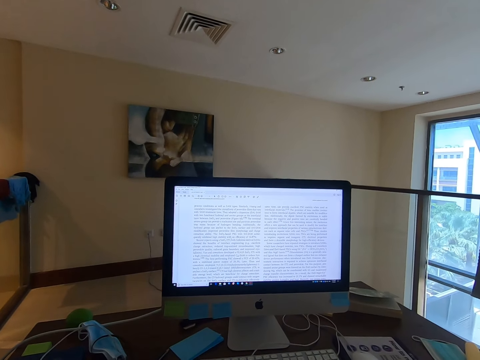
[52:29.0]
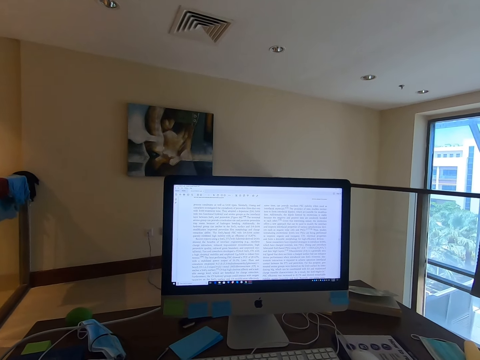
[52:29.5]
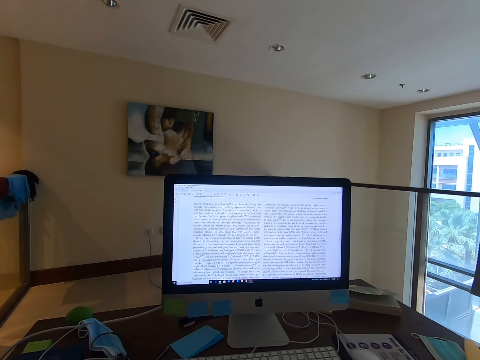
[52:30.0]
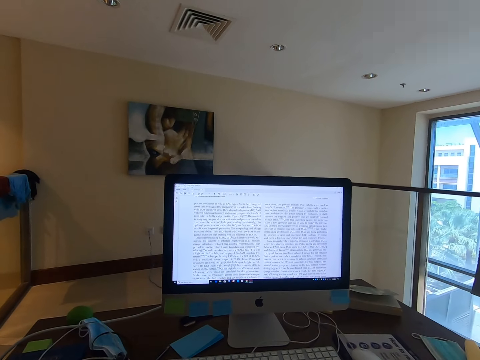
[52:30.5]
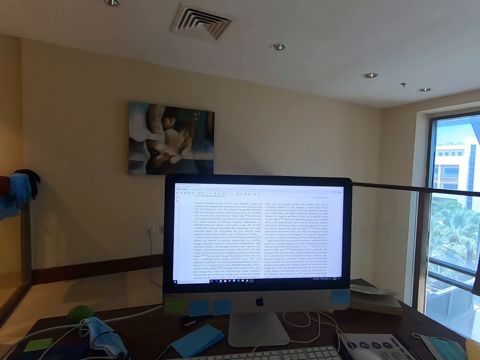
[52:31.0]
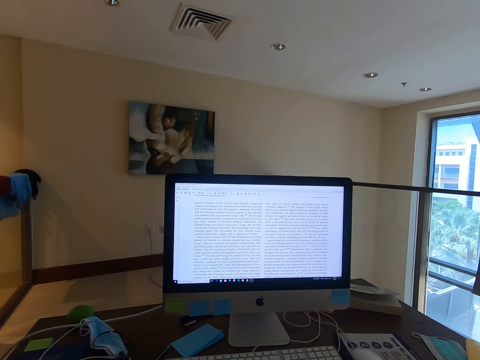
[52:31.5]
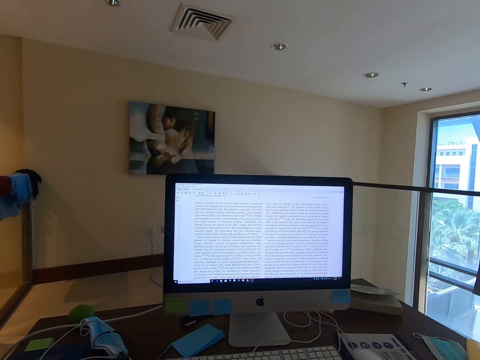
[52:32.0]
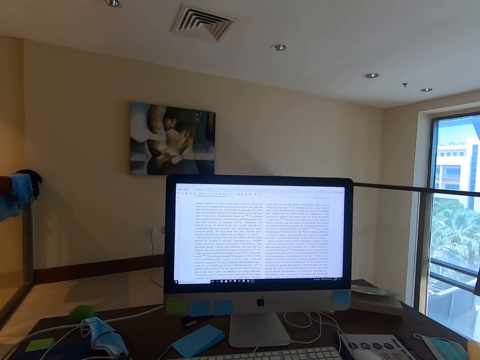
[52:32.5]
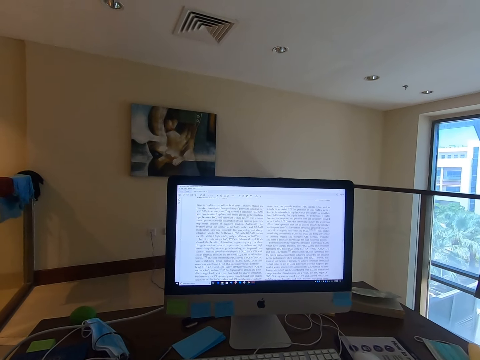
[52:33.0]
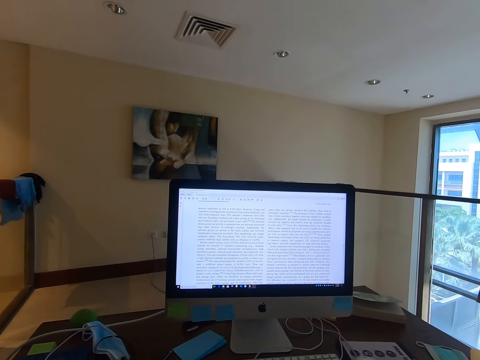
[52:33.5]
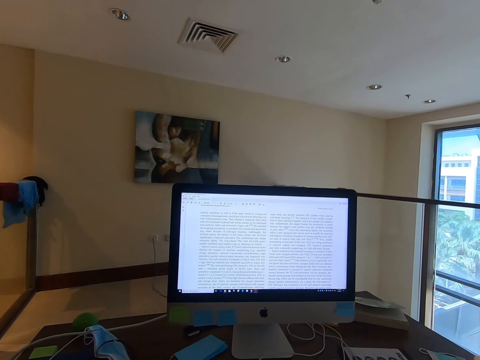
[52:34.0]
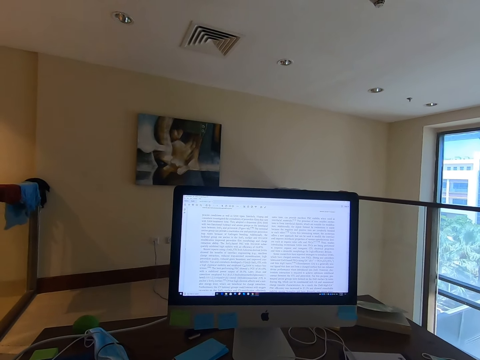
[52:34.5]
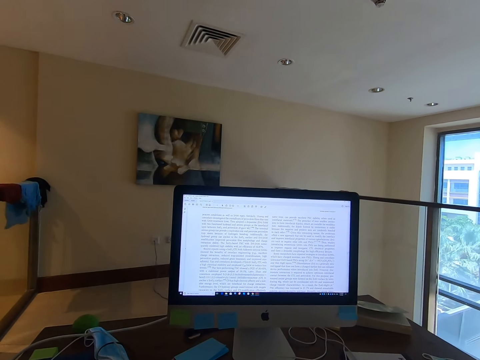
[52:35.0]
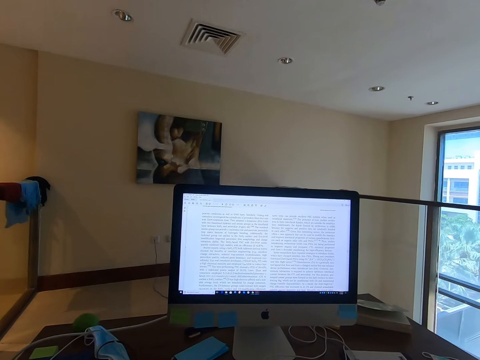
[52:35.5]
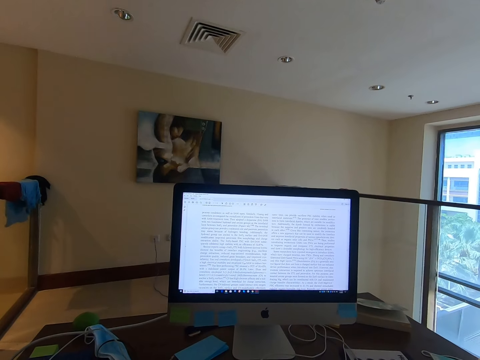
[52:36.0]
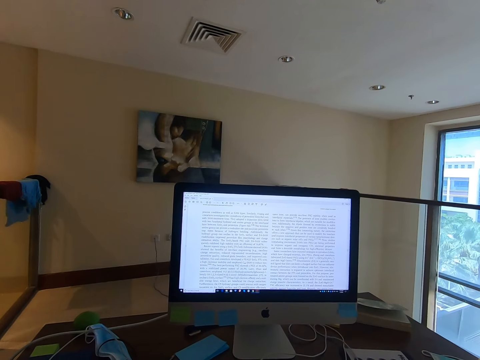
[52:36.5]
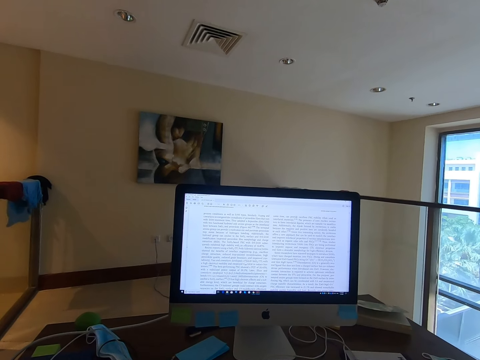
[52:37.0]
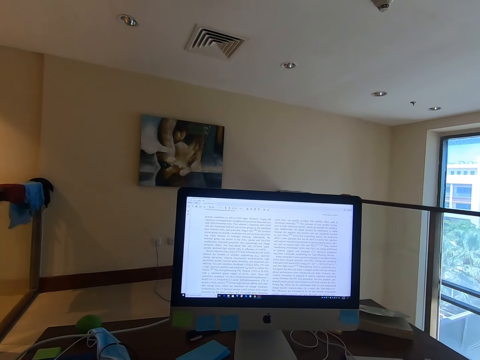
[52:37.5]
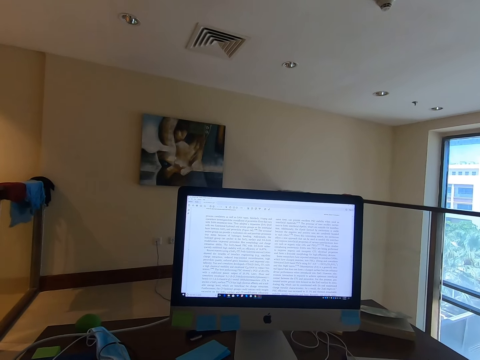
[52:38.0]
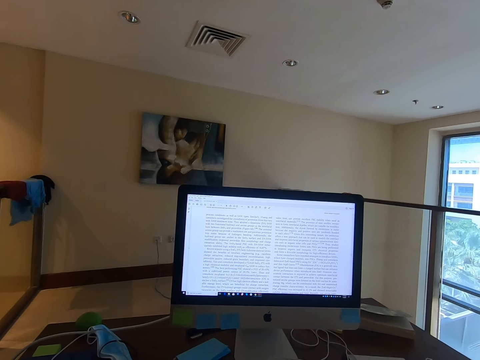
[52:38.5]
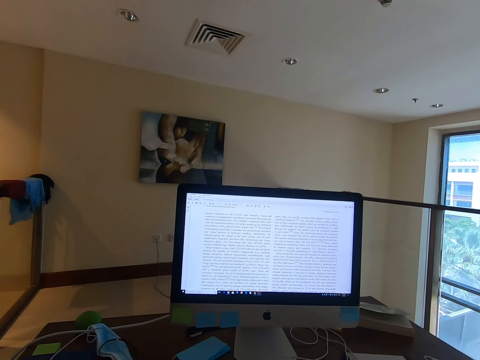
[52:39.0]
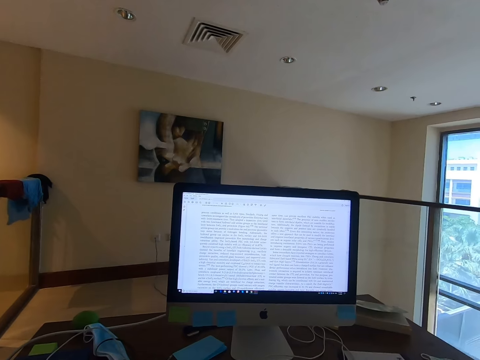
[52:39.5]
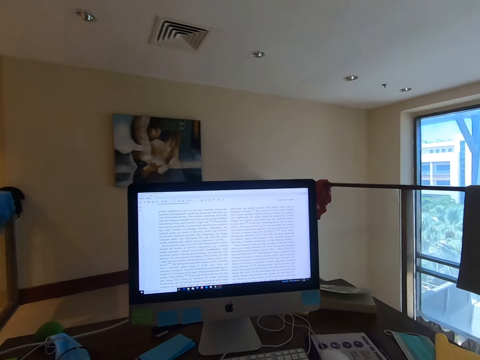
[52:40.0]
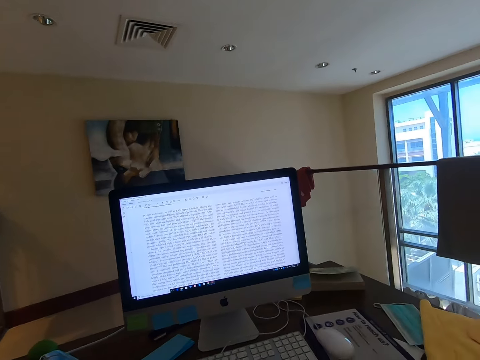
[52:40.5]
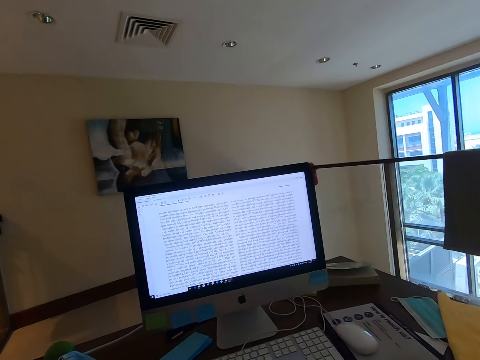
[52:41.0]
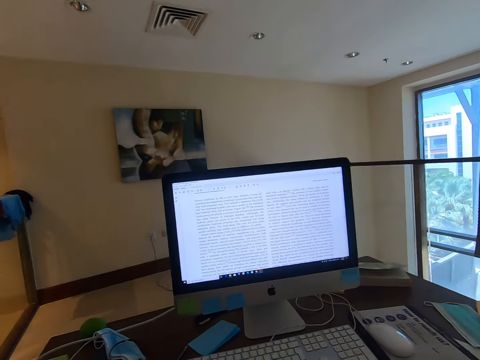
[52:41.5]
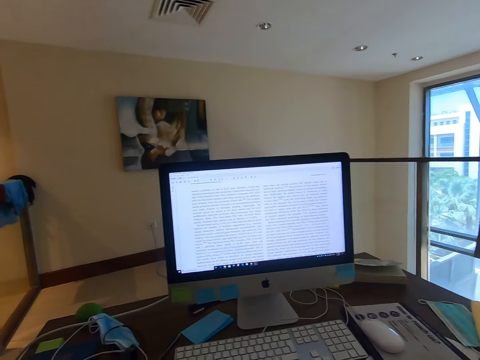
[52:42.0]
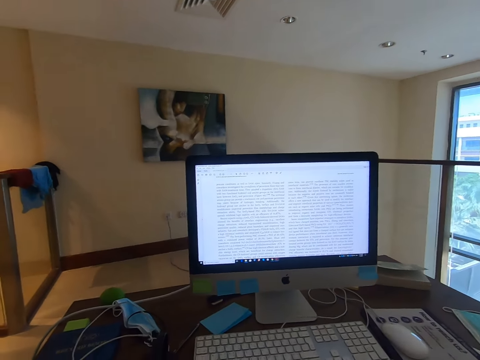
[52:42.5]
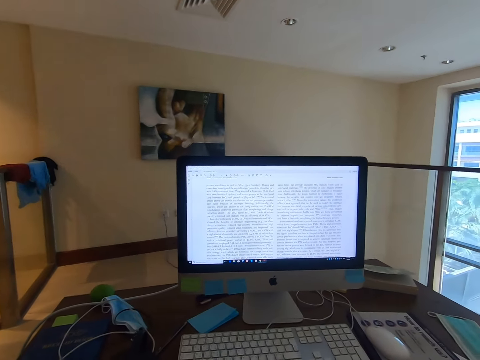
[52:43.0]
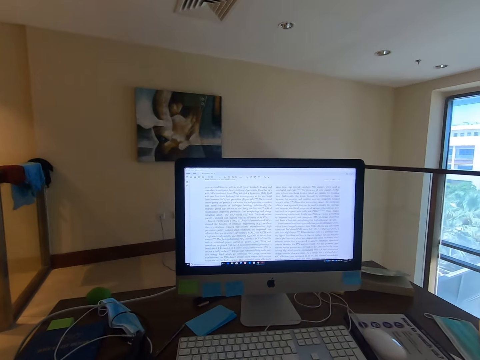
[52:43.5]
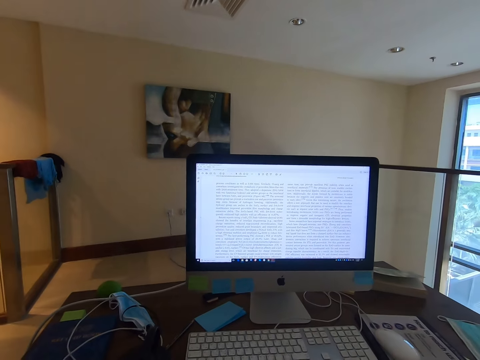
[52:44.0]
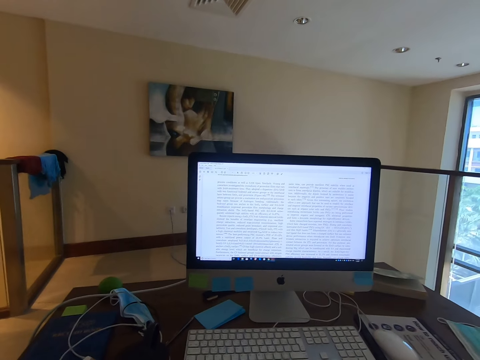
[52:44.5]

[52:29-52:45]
The camera wearer looks around.

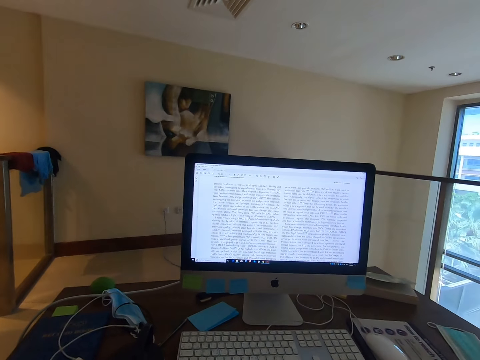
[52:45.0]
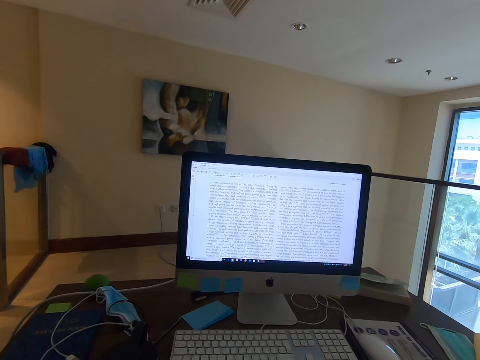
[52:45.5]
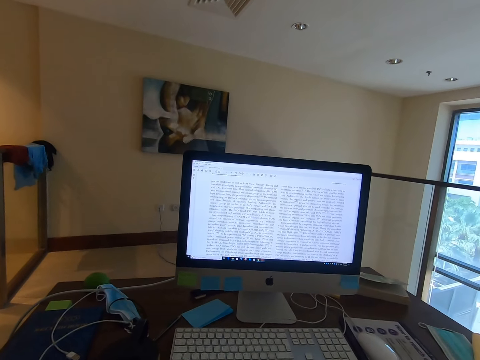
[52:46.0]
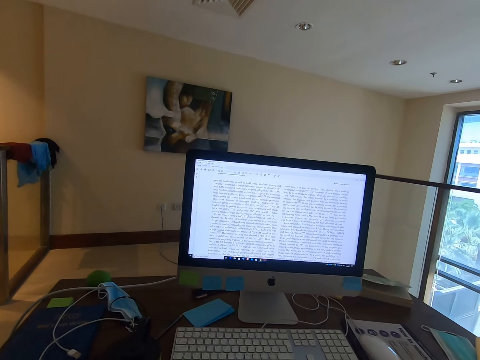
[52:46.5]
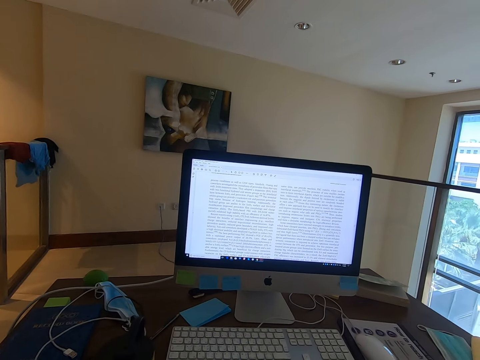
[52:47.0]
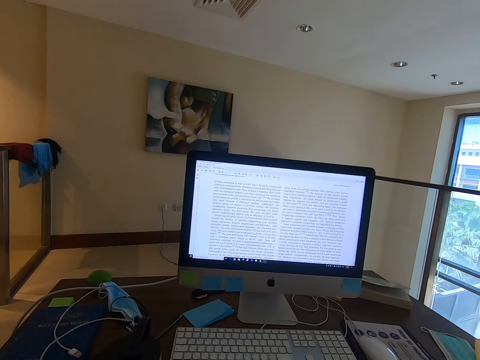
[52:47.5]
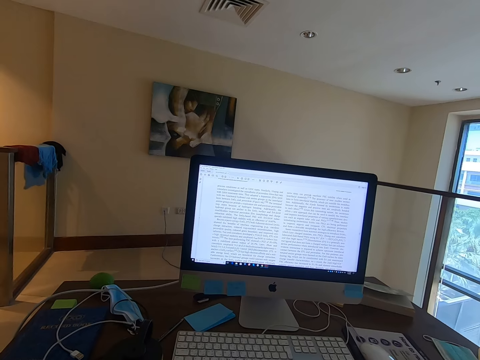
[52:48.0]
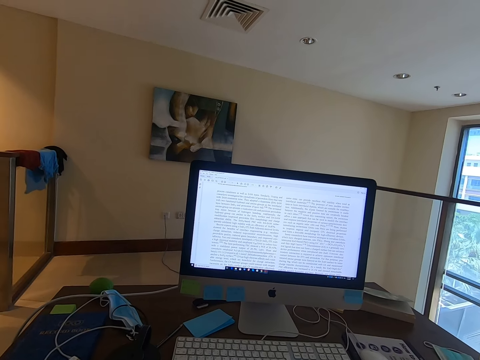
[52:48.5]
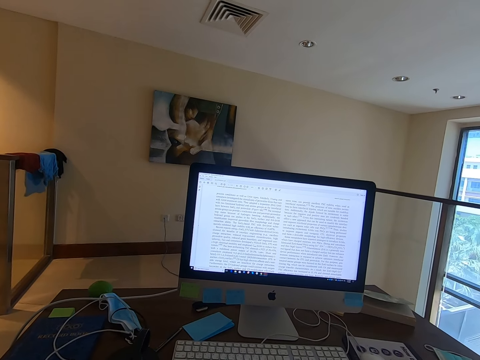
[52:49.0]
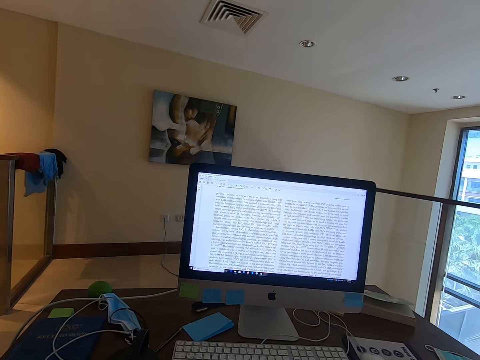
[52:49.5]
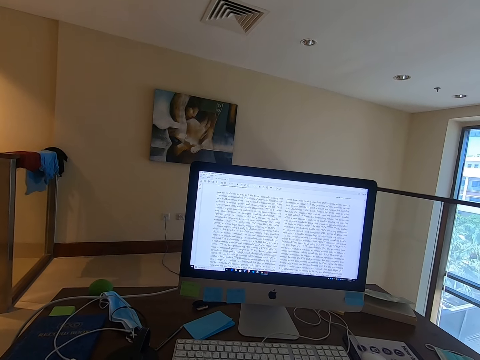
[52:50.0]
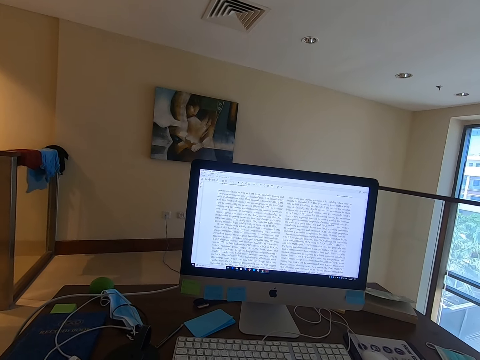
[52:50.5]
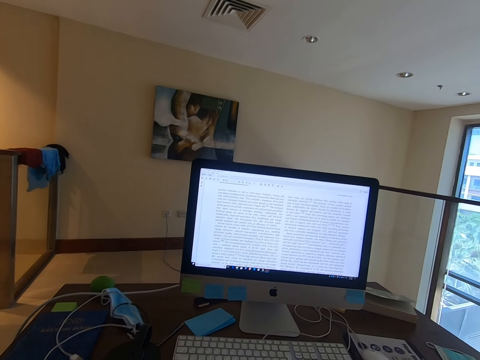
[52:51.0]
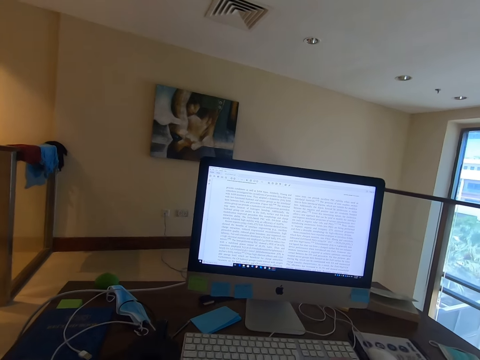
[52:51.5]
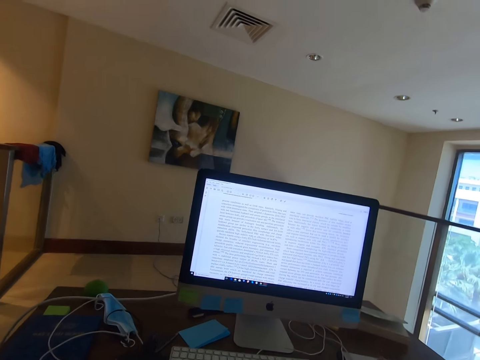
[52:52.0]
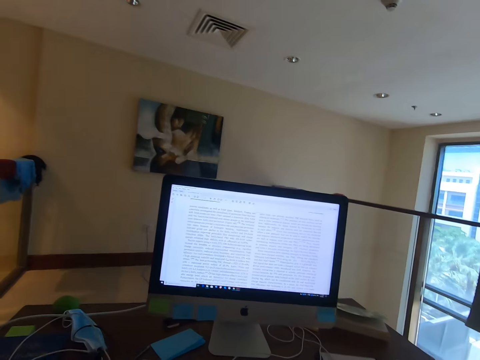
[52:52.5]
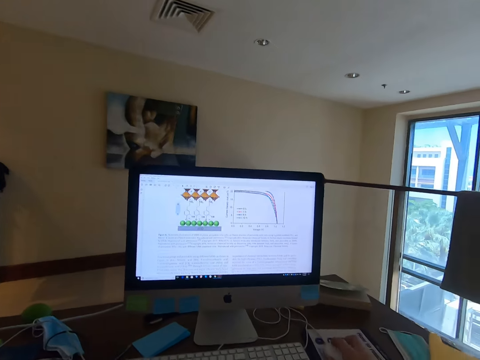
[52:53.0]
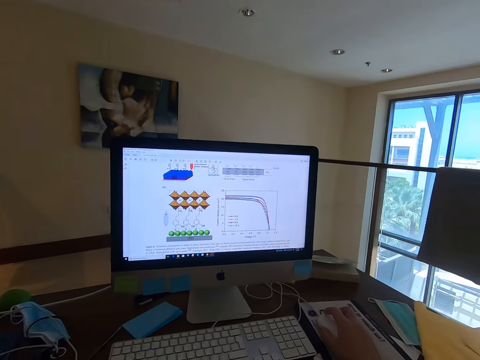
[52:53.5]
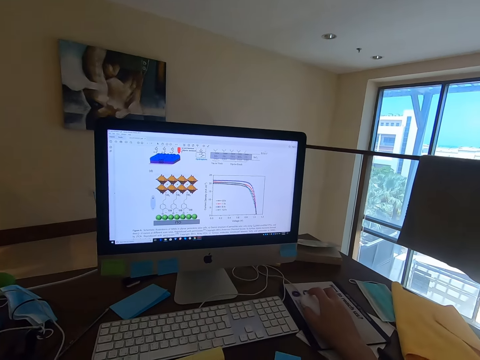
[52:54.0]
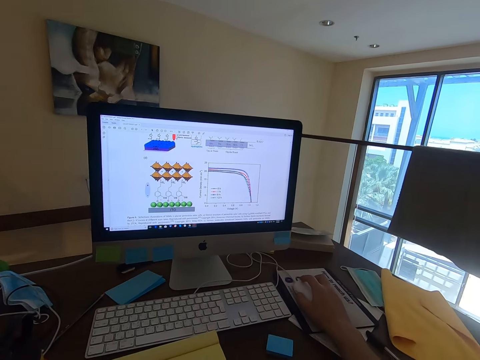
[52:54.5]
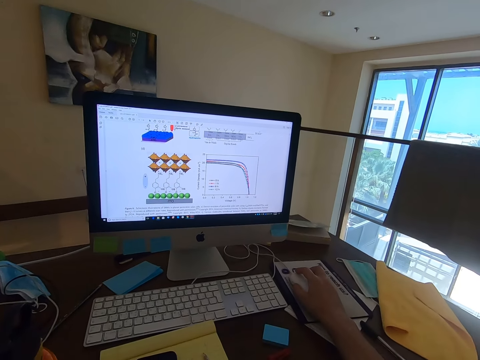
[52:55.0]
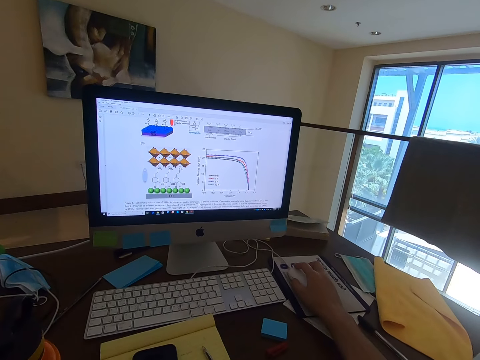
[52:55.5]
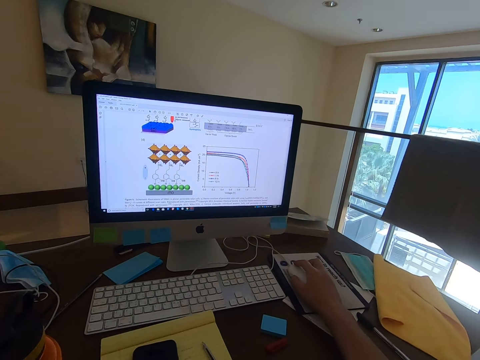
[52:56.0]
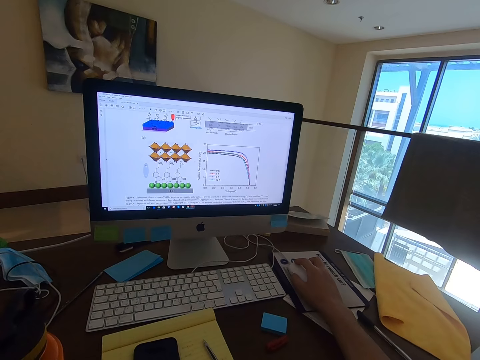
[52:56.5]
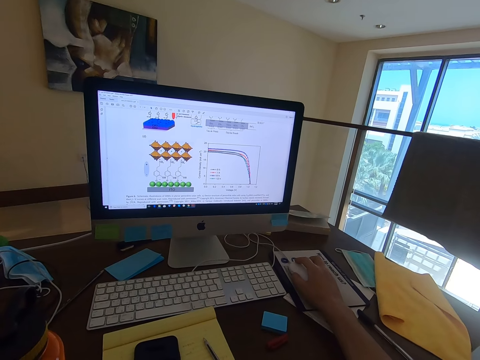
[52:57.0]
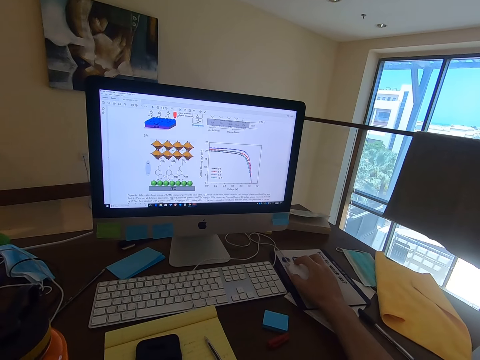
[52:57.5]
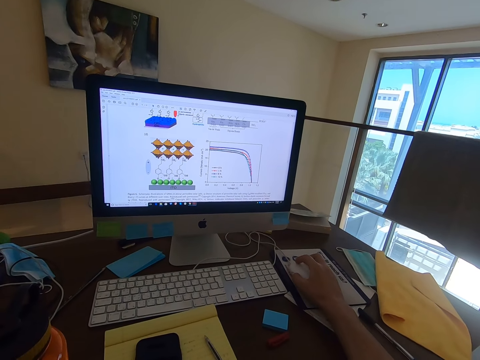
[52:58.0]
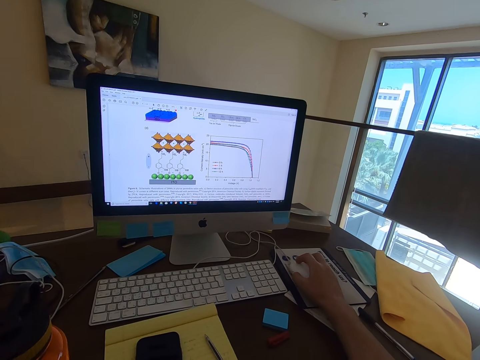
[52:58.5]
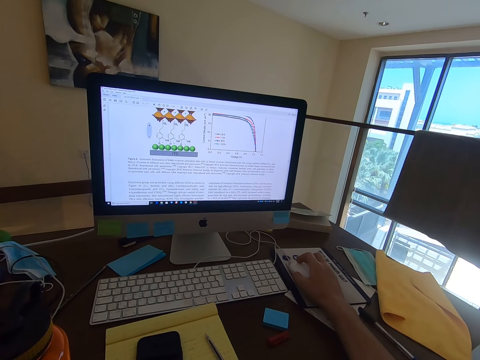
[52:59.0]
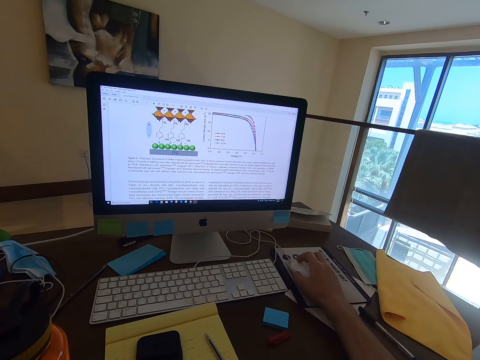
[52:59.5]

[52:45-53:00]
The camera wearer scrolls the article in the computer with the mouse. They read the article in the computer.
